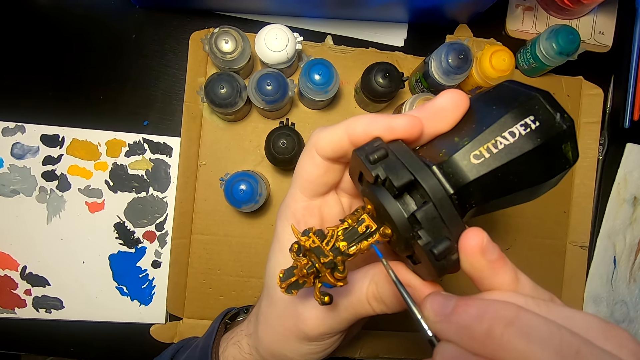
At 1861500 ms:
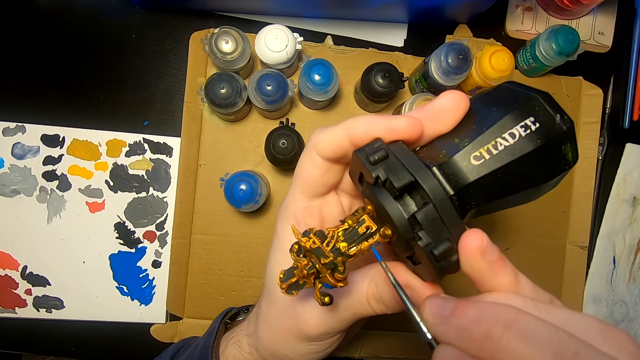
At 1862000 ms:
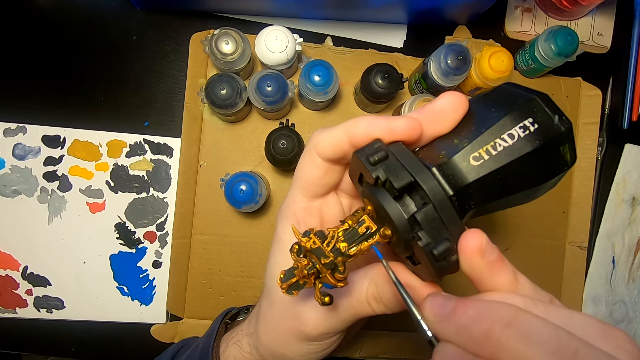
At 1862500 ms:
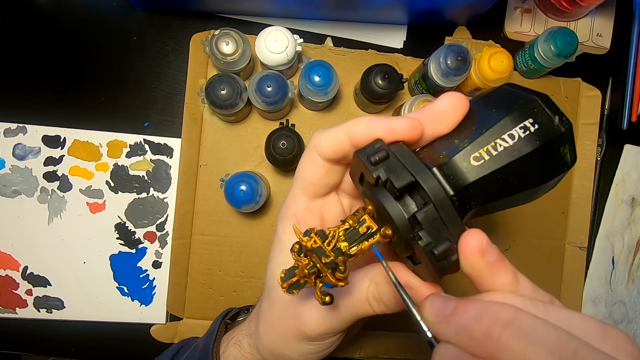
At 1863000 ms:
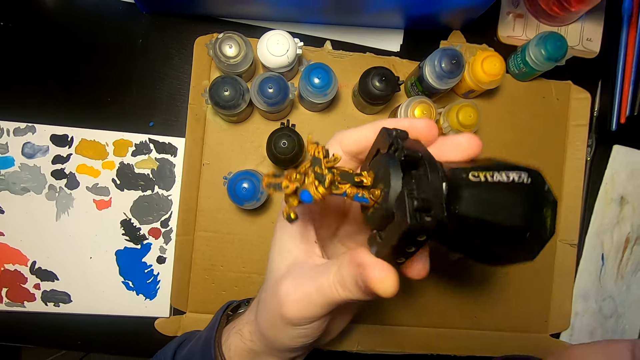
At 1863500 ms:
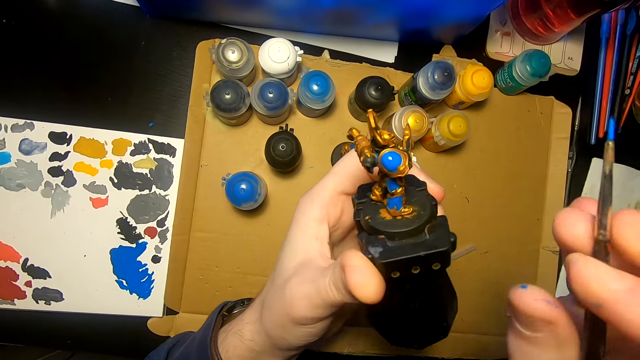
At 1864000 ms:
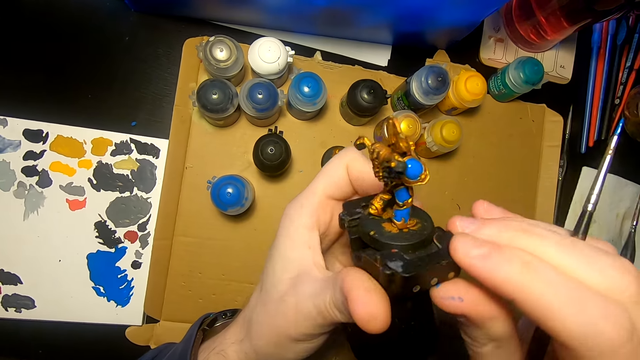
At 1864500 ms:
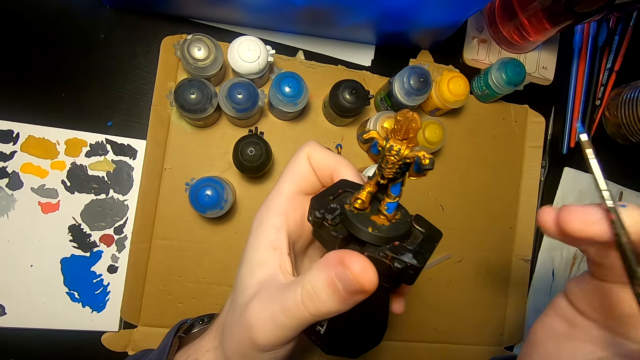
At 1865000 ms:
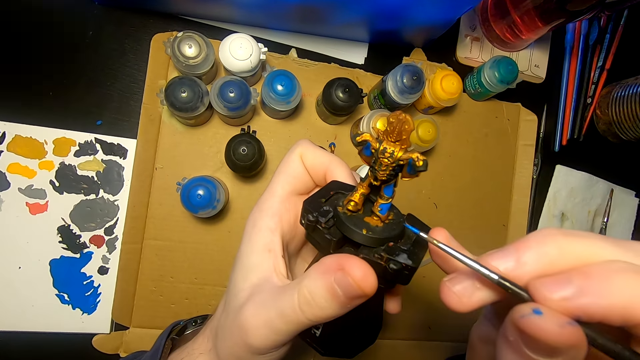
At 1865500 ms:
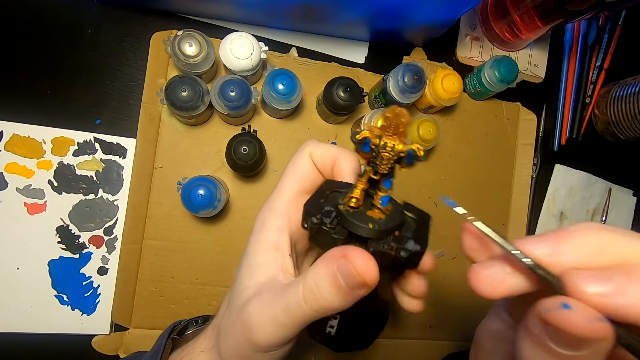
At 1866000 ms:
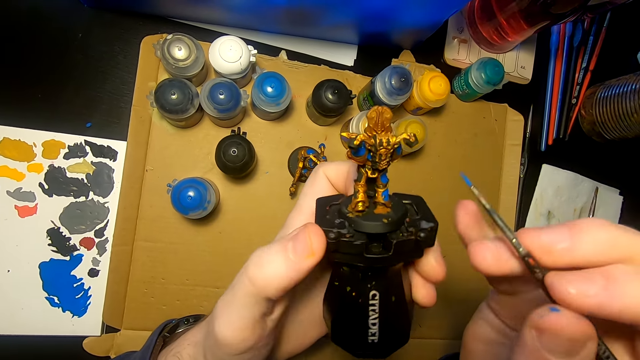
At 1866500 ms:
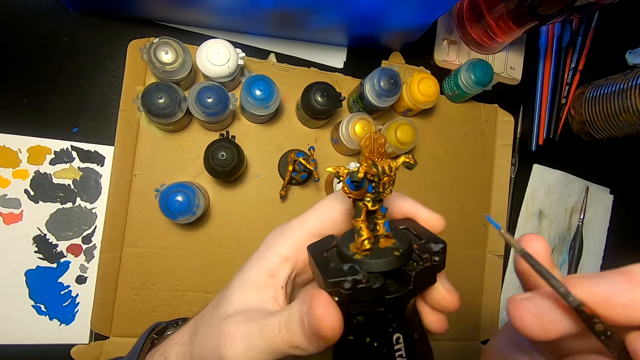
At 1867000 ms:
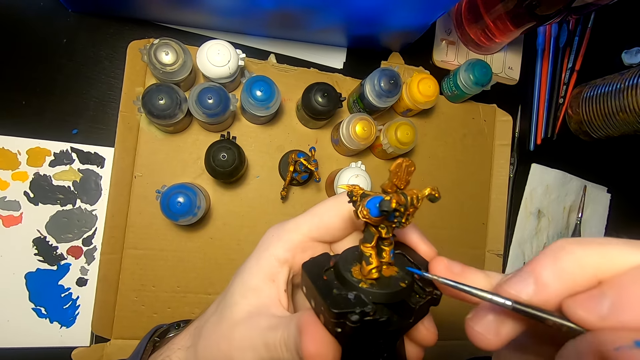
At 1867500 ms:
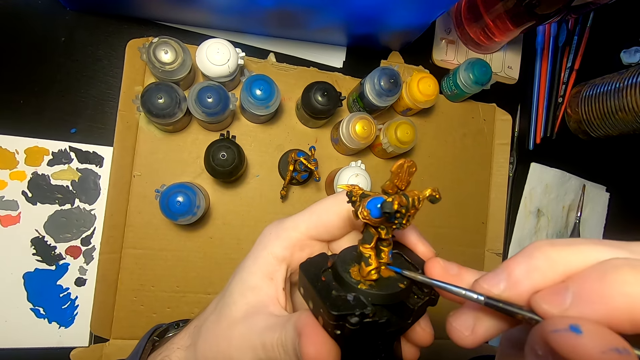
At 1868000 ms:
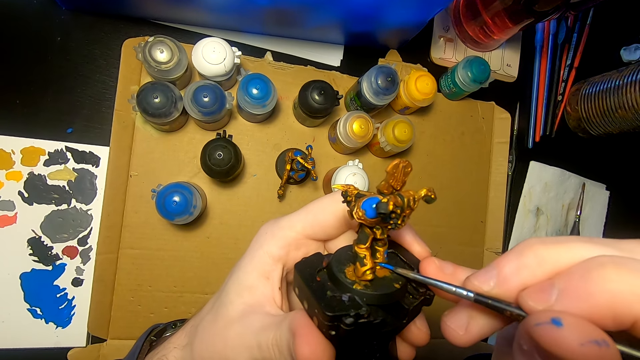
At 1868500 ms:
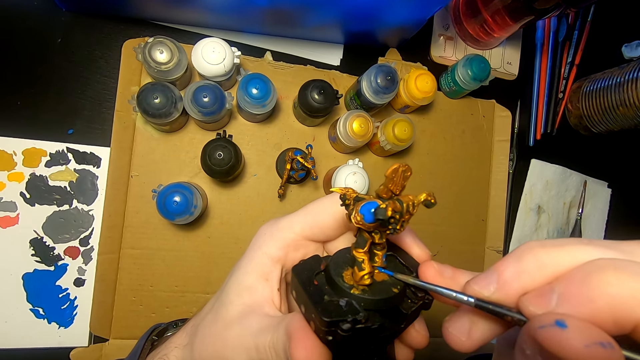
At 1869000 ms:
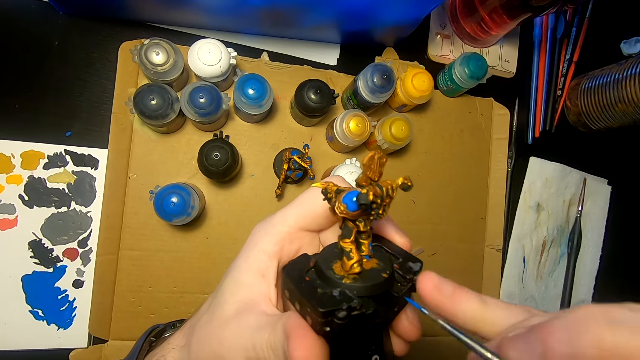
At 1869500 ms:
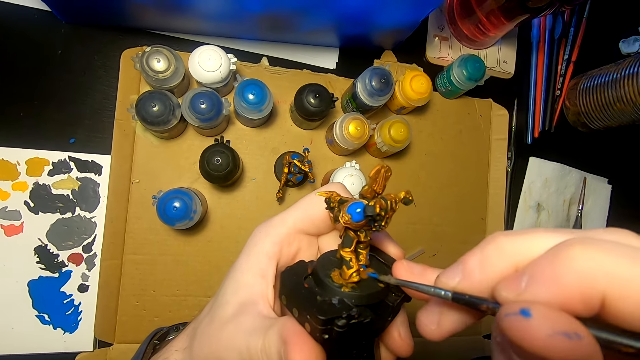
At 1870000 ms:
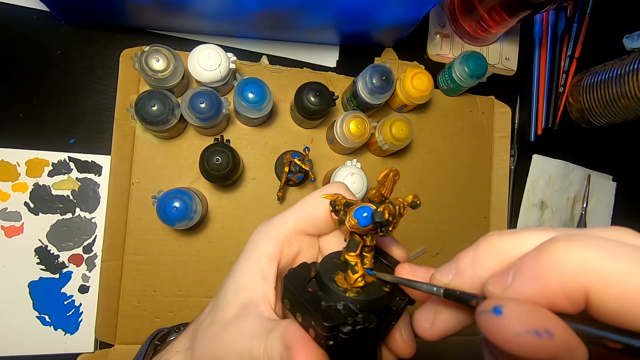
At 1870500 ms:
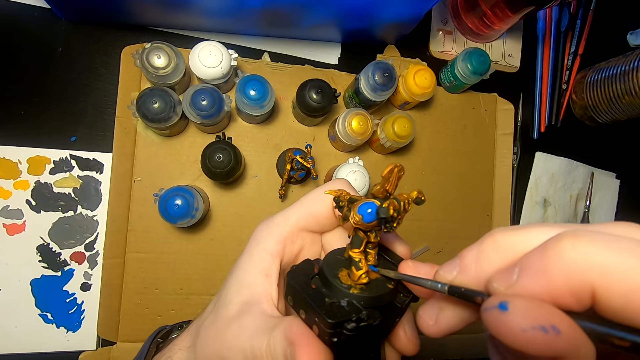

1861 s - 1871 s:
The camera wearer moves both hands. They move both hands again. They touch the sculpture, lift the pen brush, and paint the sculpture with the pen brush. They turn the sculpture, lift the sculpture, and paint the sculpture with the pen brush.

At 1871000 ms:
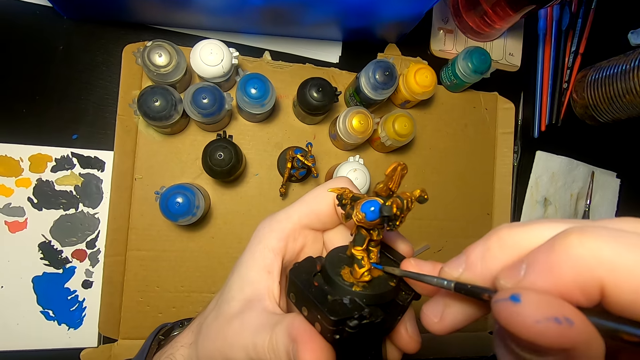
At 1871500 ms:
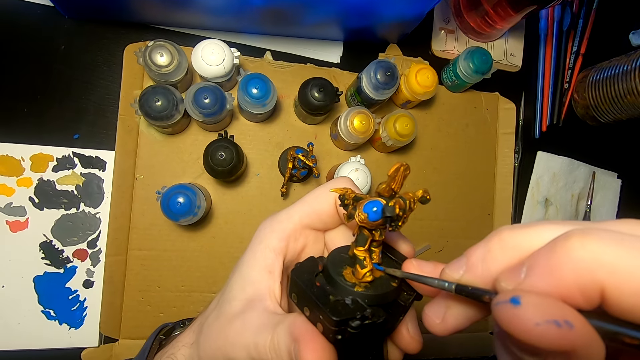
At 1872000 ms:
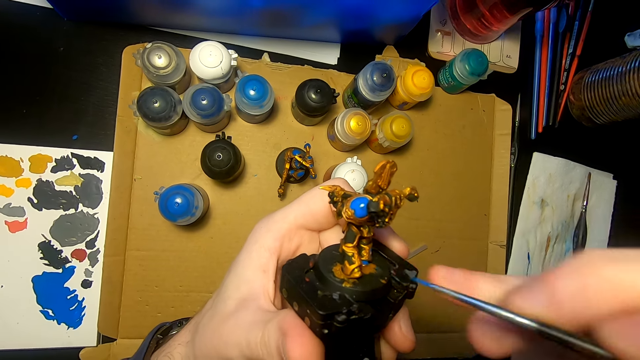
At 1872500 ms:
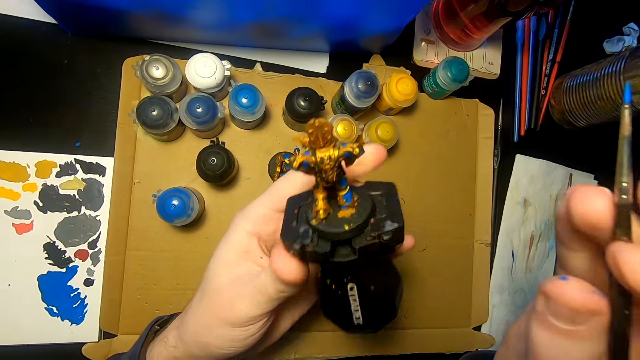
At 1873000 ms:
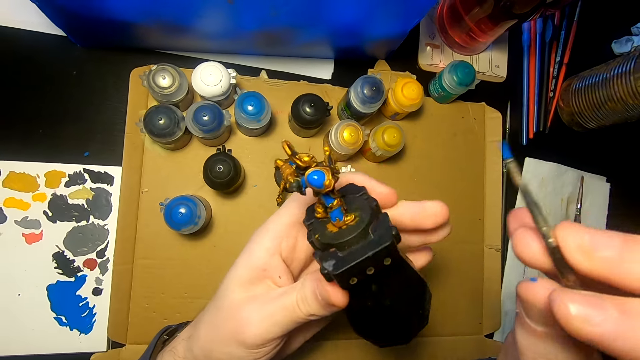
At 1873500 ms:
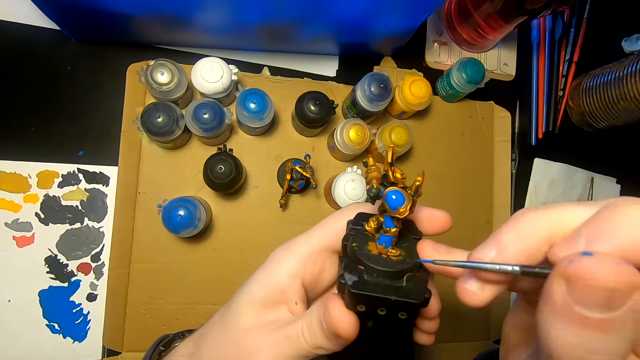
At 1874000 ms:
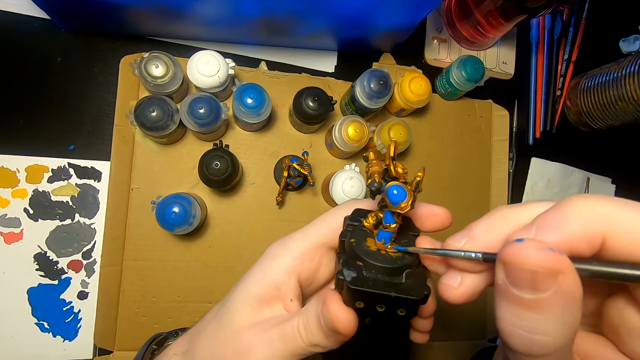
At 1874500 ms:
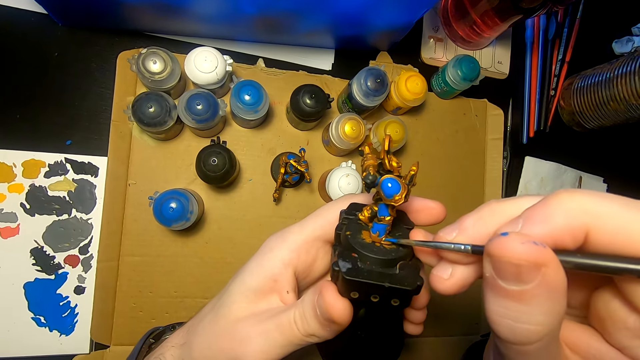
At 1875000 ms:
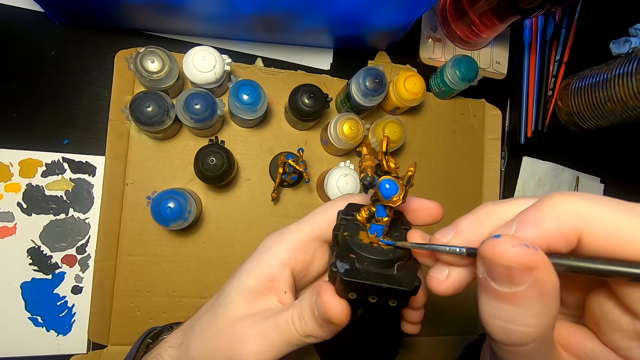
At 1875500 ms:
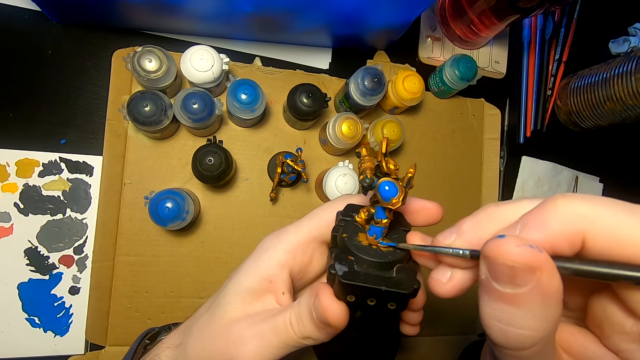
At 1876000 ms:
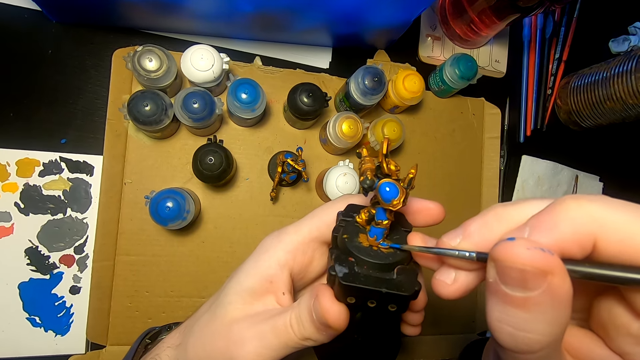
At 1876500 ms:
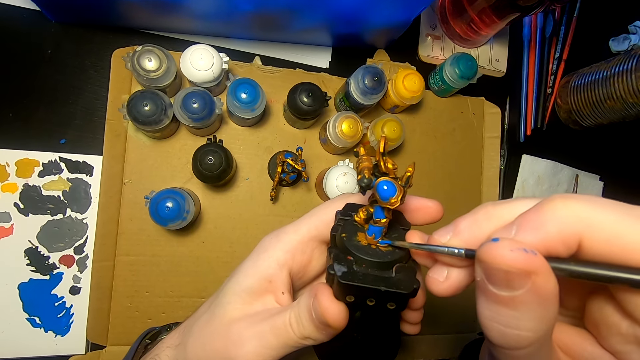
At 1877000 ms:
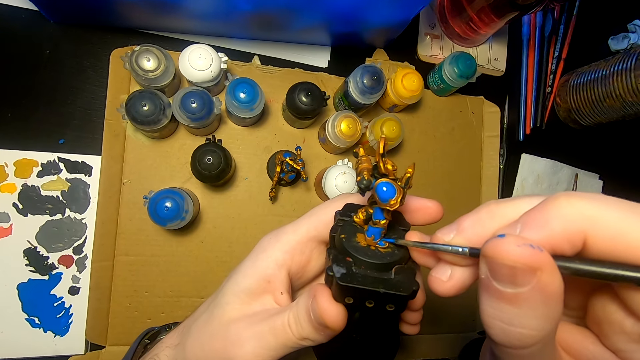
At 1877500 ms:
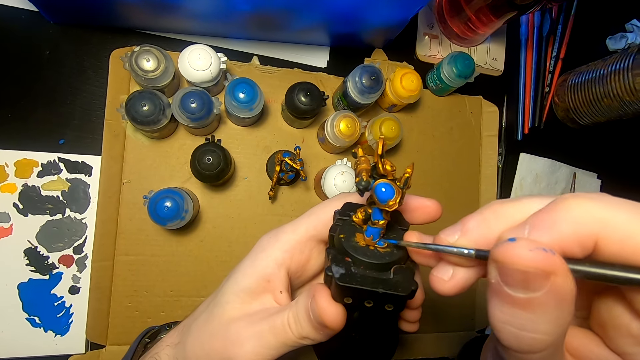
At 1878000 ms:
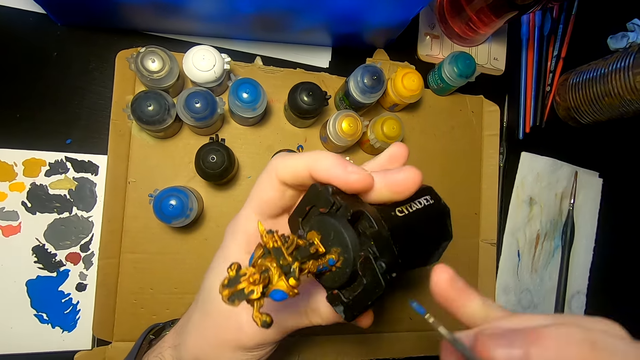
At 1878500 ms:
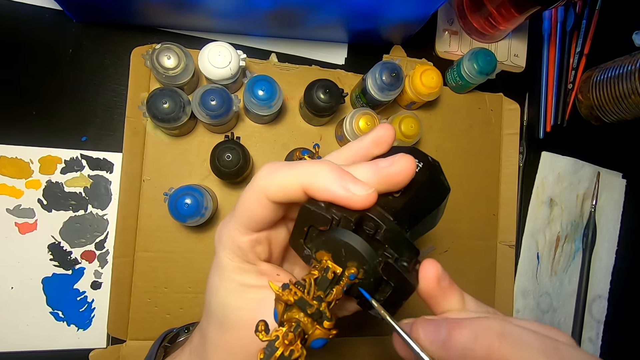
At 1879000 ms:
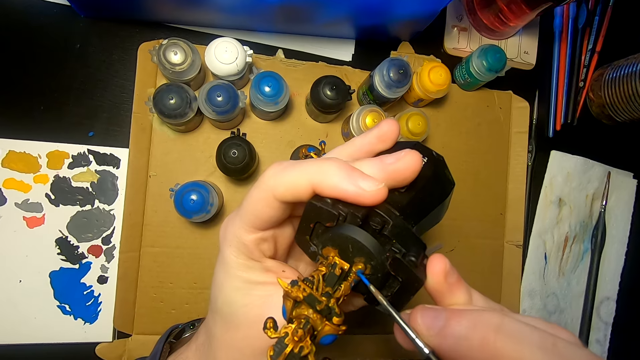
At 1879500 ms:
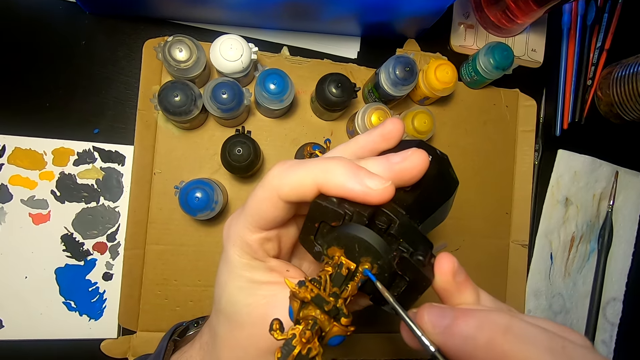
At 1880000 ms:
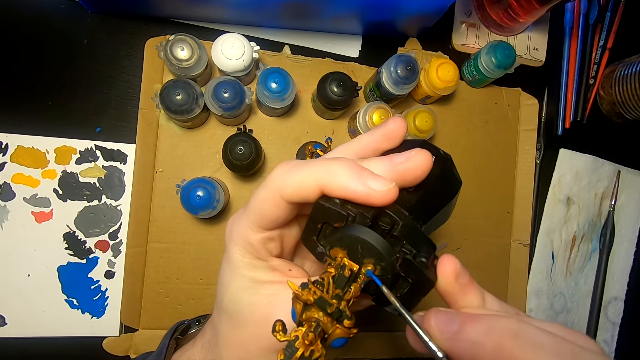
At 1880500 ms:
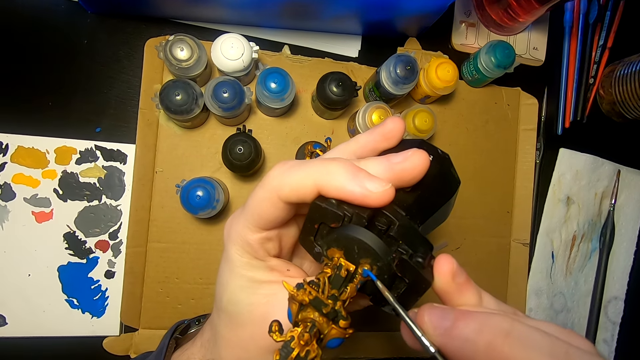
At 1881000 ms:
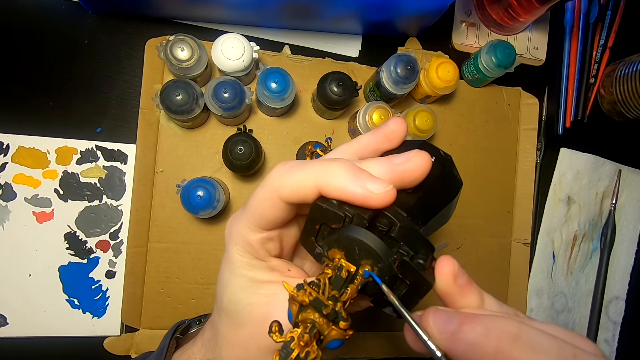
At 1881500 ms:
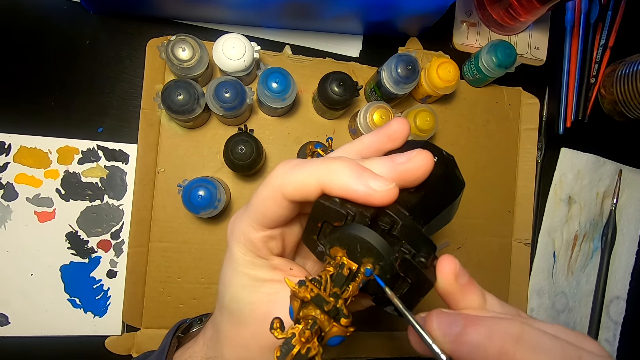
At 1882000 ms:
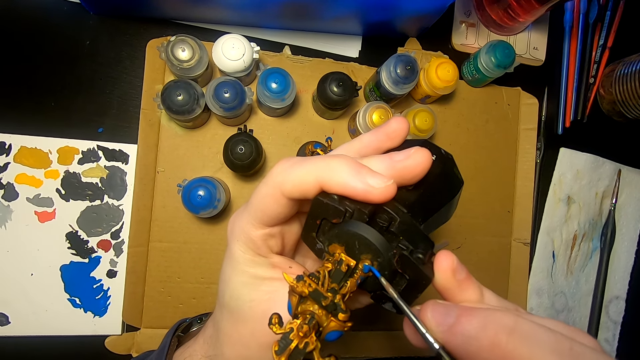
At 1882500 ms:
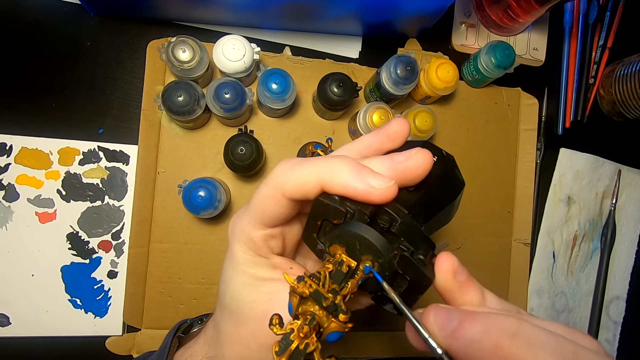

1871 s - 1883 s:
The camera wearer lifts the right hand, moves both hands, and turns the sculpture. They paint the sculpture with a pen brush. They move both hands, move the sculpture, and paint the sculpture with the pen brush.
